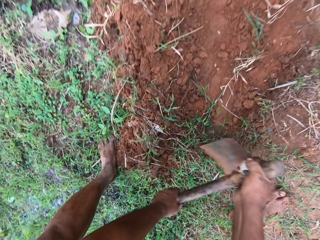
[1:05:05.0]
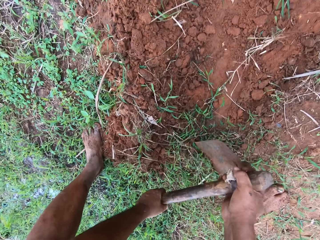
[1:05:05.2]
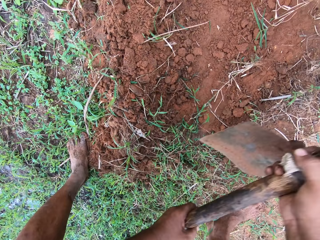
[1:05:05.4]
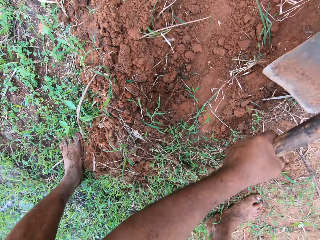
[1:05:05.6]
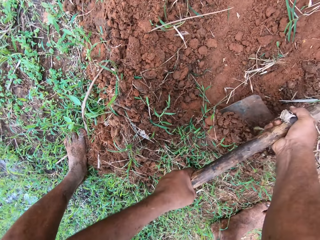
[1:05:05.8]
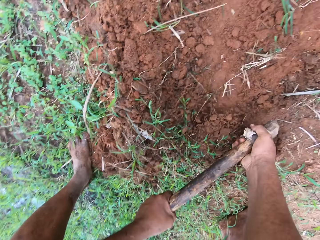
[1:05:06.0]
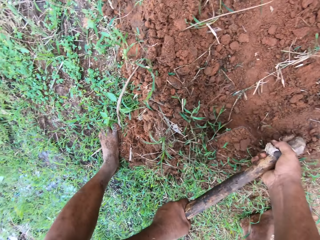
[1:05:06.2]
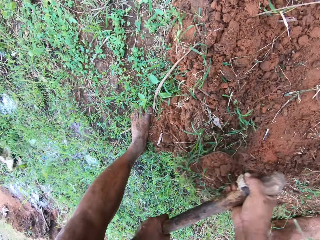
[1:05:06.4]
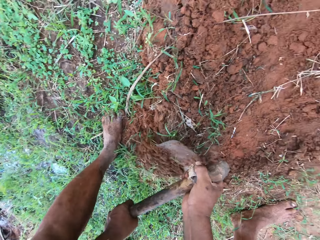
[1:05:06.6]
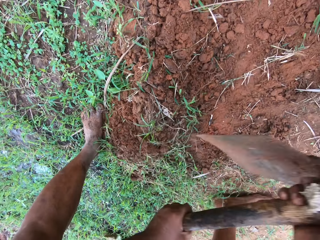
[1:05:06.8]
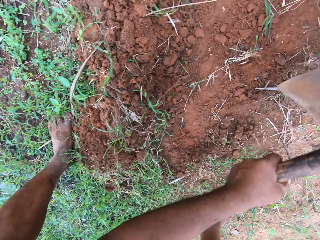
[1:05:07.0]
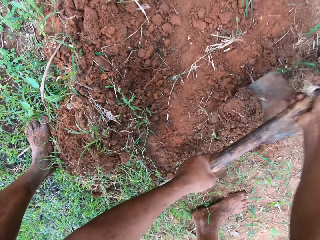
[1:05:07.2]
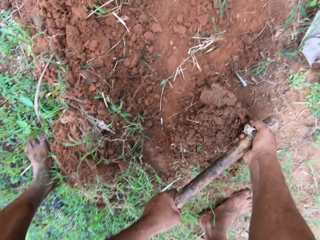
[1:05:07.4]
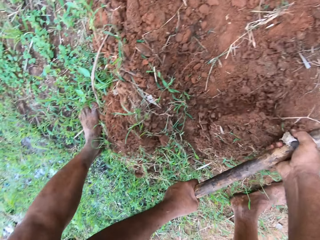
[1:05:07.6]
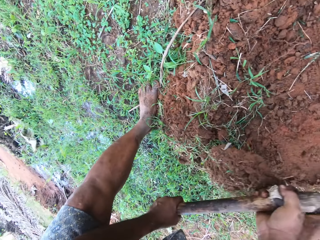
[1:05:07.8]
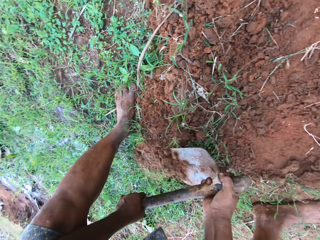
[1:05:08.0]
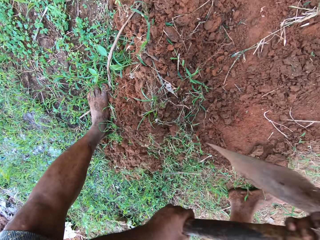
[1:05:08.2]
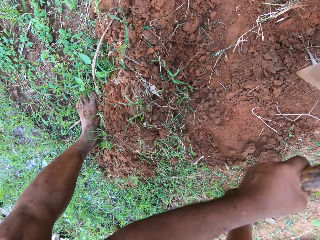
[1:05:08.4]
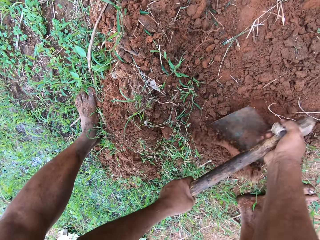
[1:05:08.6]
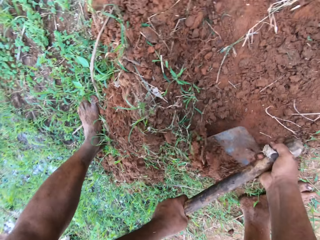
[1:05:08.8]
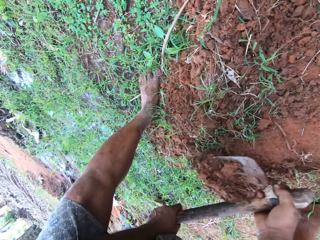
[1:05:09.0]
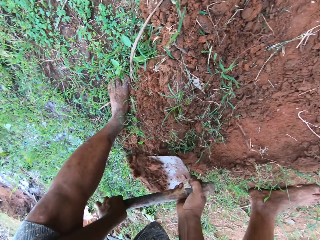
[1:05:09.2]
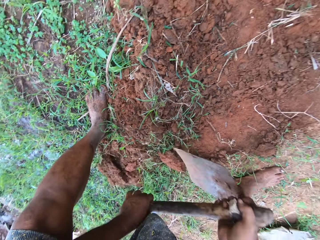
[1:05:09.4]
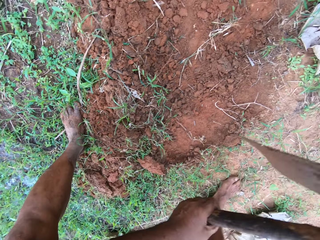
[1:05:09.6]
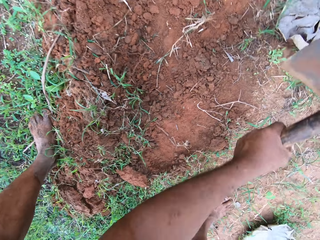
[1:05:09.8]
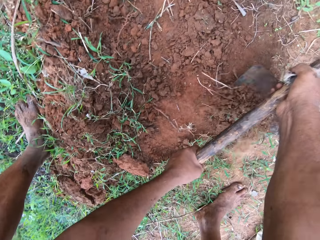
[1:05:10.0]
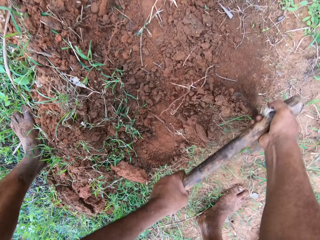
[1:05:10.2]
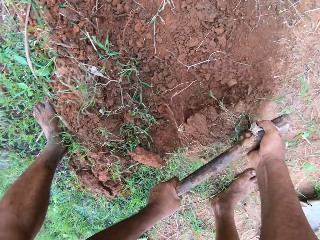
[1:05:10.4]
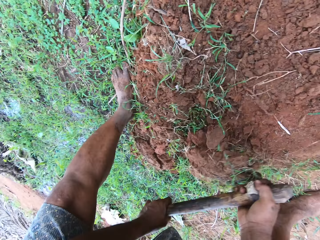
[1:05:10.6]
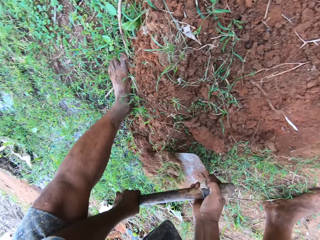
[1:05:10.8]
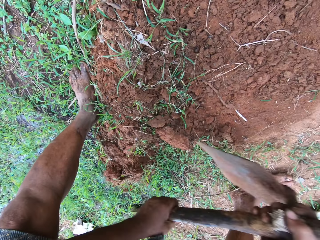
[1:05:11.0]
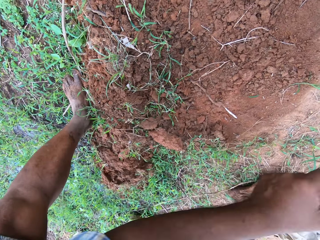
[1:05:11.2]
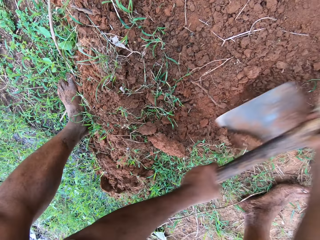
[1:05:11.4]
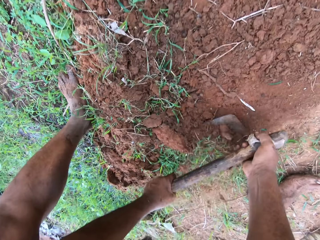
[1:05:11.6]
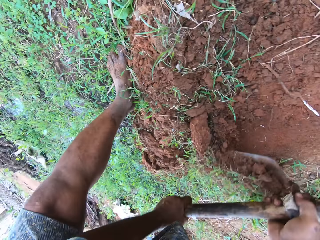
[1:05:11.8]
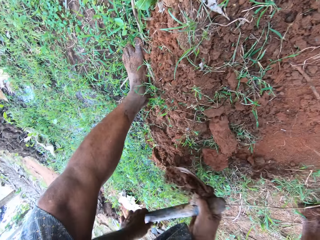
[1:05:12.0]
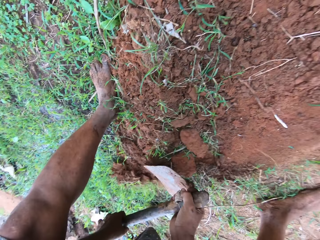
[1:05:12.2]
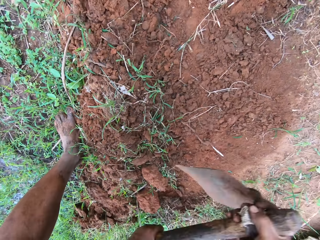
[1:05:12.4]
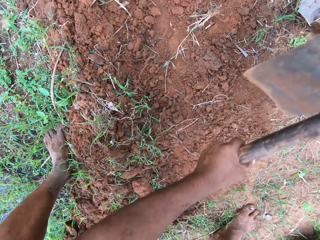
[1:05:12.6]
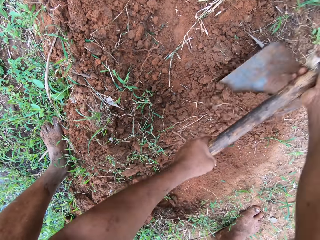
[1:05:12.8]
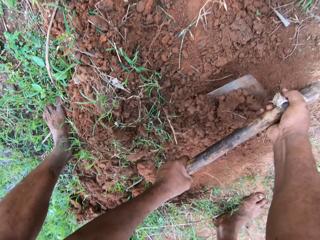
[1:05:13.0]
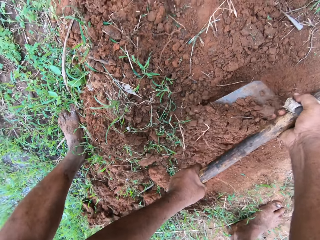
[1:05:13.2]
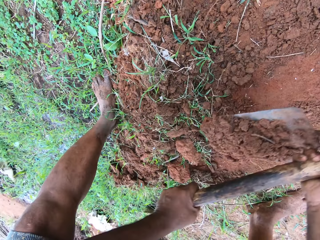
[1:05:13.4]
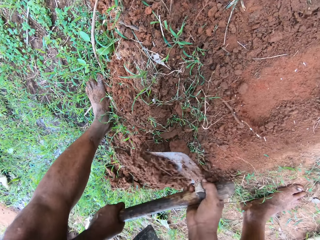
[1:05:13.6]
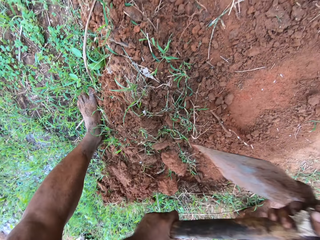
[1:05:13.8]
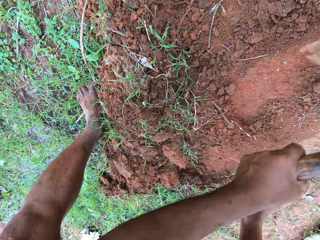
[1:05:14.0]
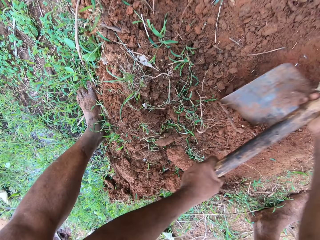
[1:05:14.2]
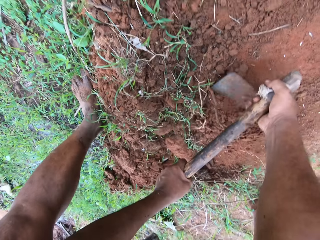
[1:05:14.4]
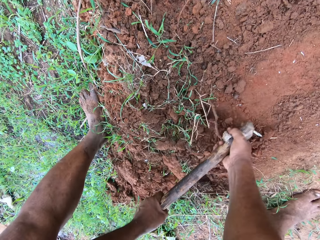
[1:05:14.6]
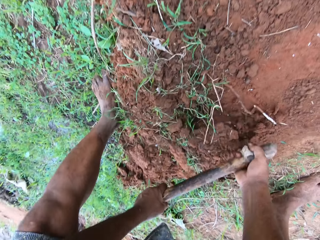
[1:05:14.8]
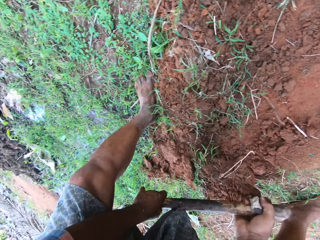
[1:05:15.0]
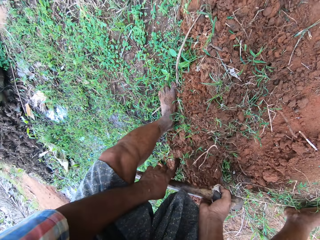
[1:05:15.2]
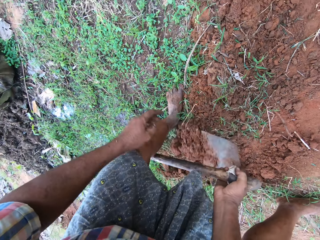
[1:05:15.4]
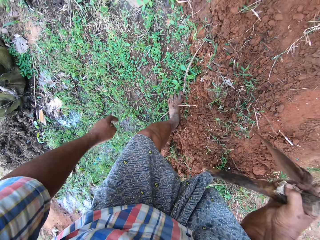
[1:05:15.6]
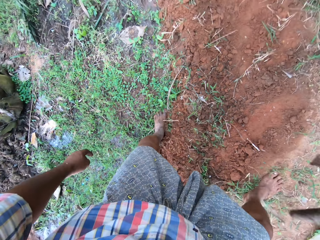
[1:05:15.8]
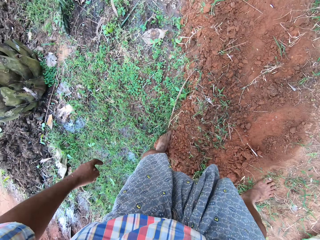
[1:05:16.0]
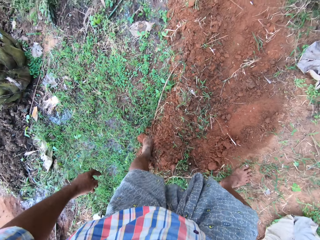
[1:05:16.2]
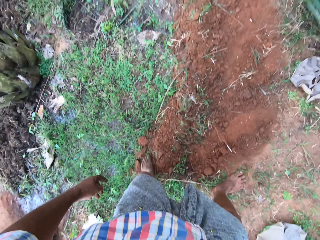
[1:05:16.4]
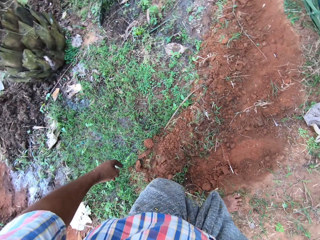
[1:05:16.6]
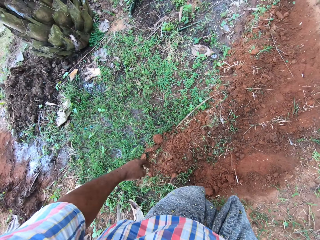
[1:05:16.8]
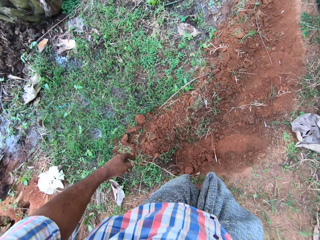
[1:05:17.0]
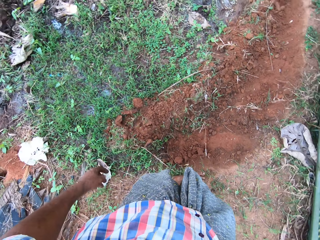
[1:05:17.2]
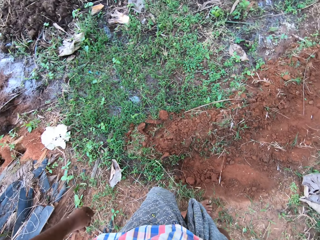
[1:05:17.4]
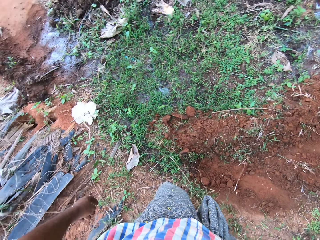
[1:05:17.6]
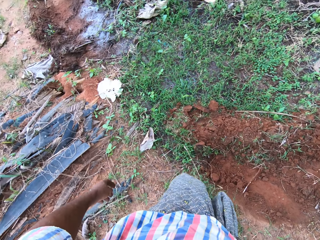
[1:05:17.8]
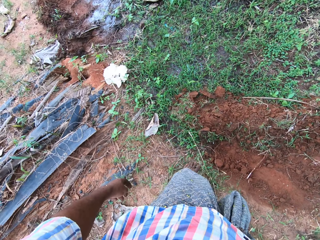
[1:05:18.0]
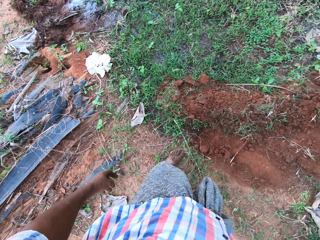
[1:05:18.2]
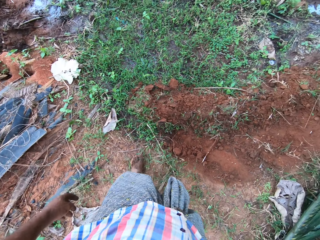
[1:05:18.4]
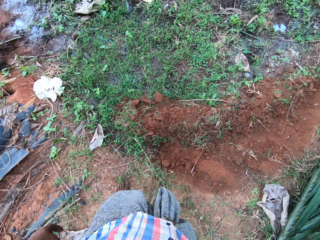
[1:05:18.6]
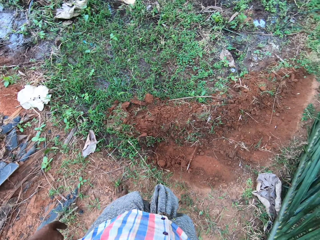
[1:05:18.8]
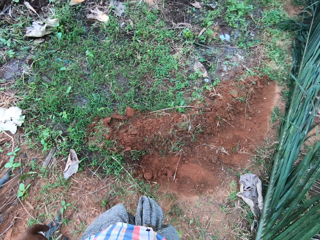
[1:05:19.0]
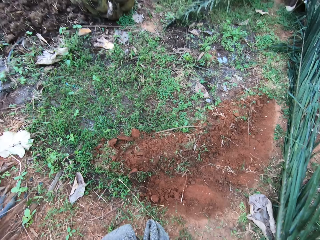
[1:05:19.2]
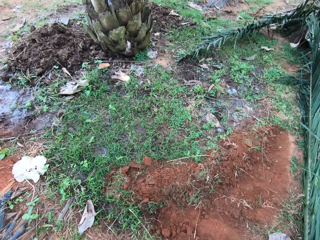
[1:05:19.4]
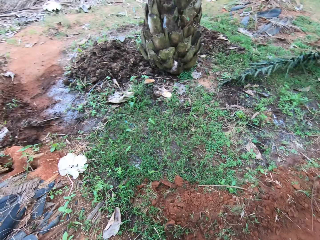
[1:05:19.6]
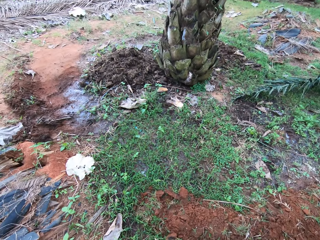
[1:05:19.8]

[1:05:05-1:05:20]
The camera wearer hoes the ground with the hoe. They move back.

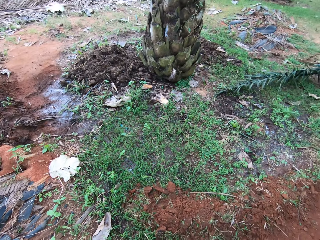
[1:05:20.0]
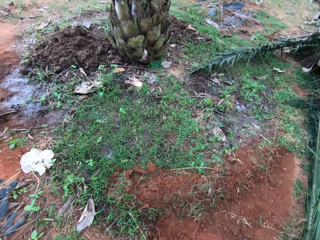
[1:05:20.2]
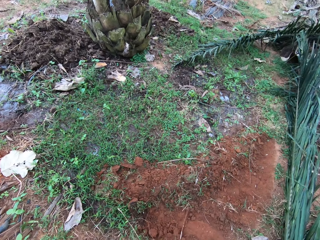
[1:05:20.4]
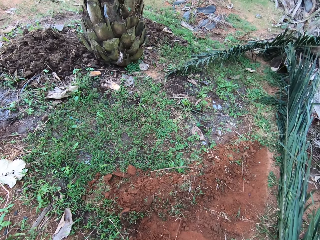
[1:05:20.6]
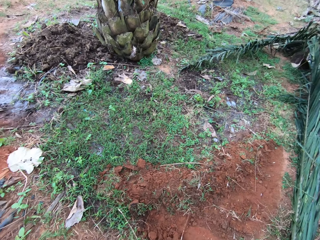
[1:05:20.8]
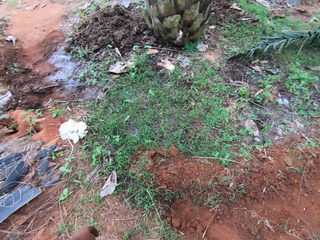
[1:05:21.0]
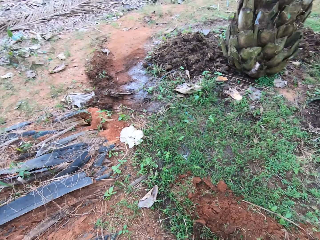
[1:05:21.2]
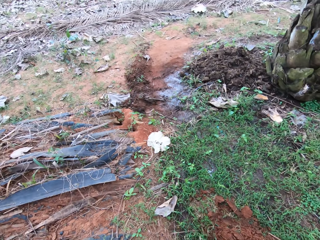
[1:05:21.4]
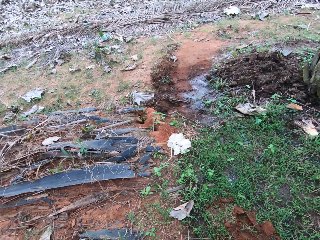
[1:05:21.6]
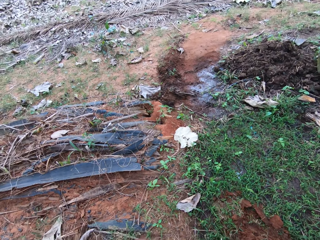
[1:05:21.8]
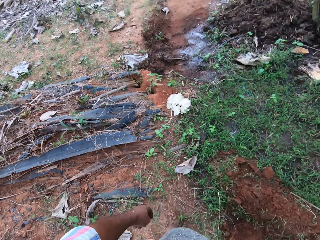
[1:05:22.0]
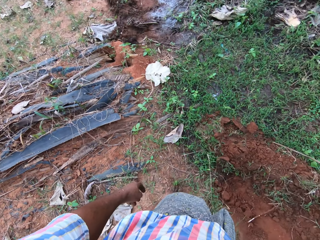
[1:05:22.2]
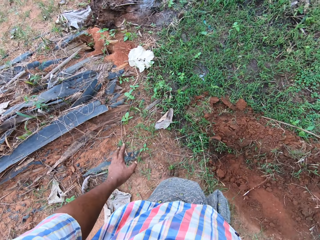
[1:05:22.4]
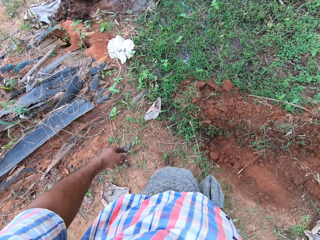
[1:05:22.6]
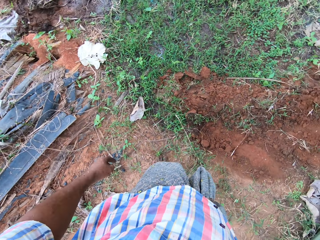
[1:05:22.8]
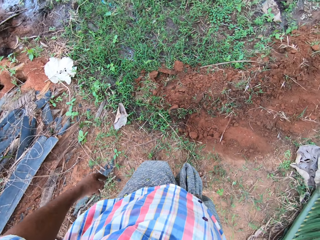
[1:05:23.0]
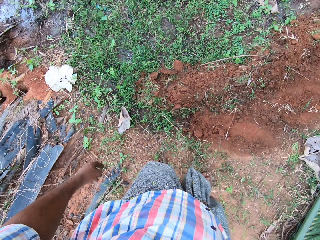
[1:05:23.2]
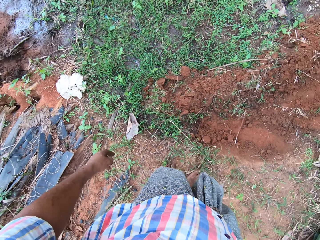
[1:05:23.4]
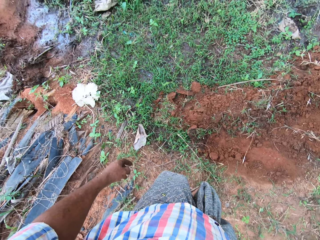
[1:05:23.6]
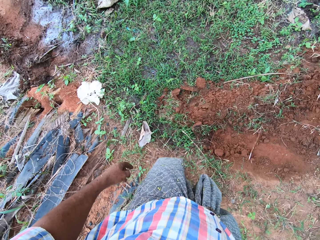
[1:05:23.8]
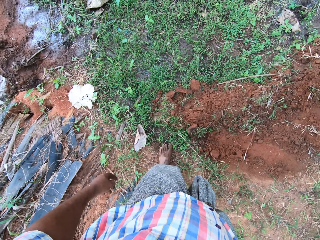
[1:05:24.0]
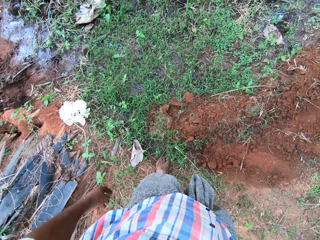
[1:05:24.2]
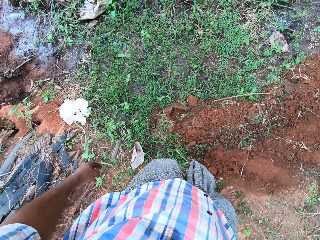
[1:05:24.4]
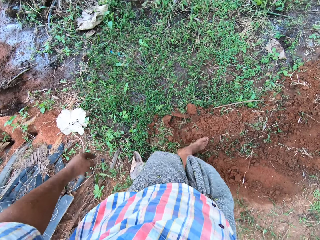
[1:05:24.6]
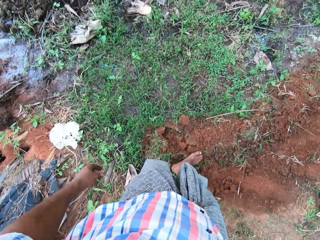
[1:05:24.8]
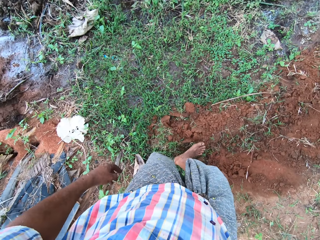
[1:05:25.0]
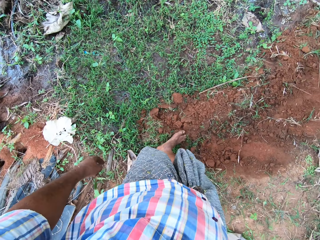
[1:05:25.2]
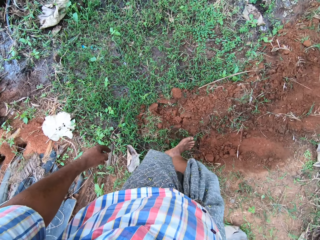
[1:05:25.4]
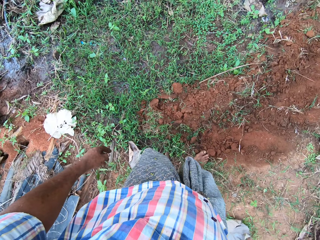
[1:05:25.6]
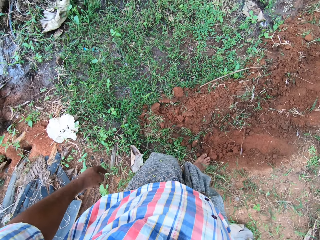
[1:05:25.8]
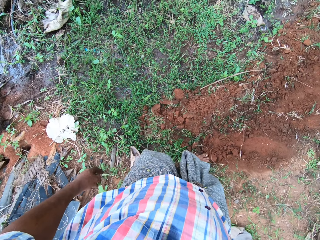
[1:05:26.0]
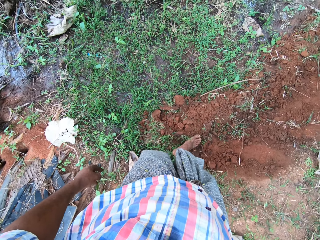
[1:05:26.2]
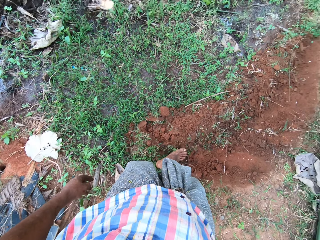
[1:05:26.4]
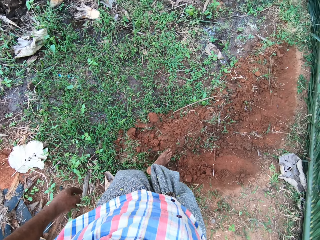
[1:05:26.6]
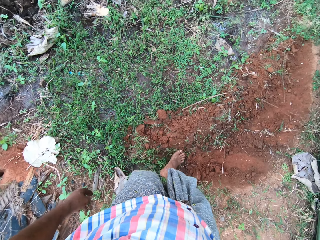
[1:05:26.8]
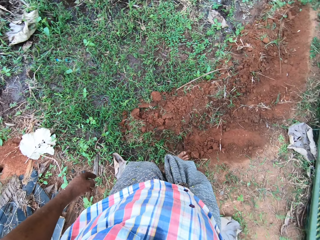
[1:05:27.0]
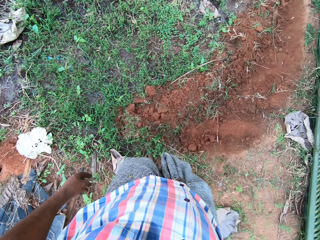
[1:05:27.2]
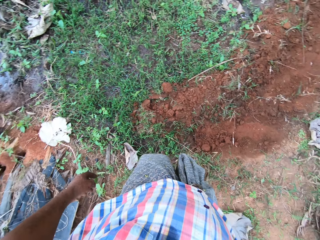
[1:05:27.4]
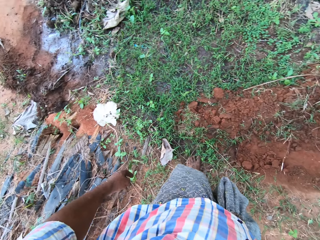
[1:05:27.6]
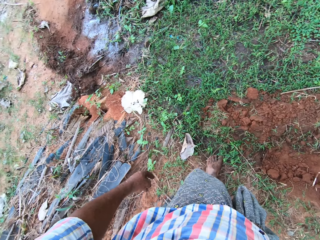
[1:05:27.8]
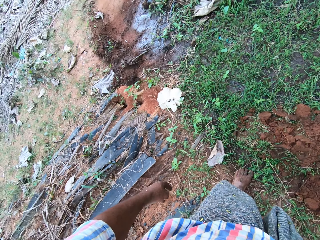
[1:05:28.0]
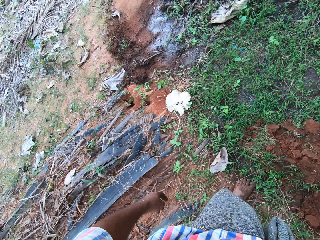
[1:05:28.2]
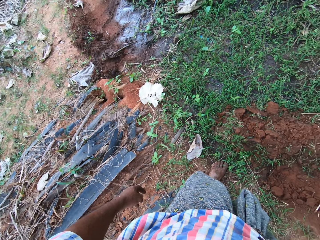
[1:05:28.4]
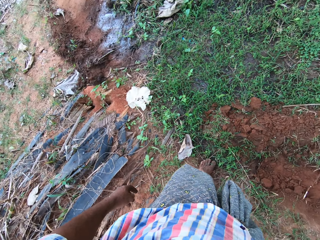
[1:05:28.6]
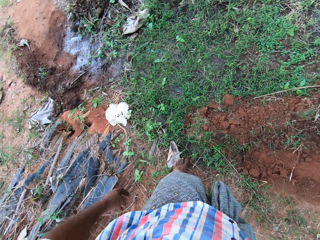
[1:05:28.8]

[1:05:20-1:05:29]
The camera wearer stamps his foot on the ground. He levels the soil with his leg.
